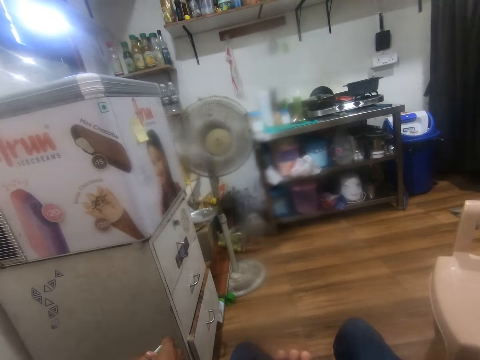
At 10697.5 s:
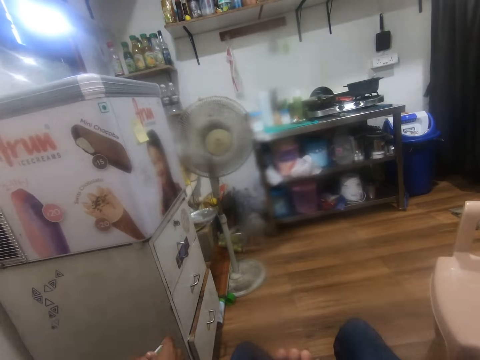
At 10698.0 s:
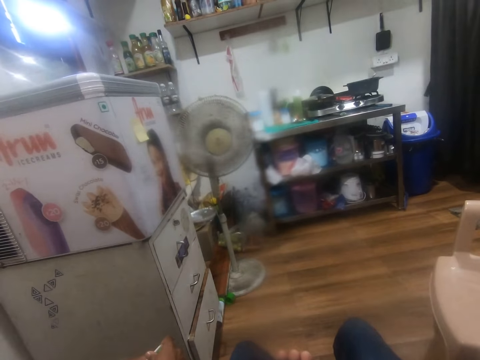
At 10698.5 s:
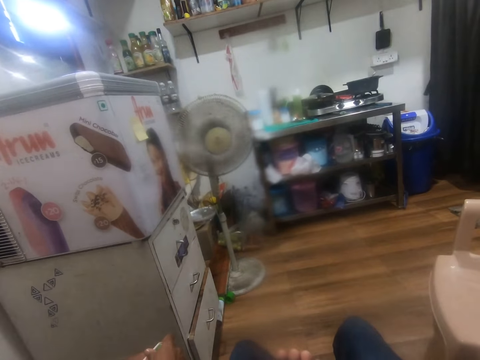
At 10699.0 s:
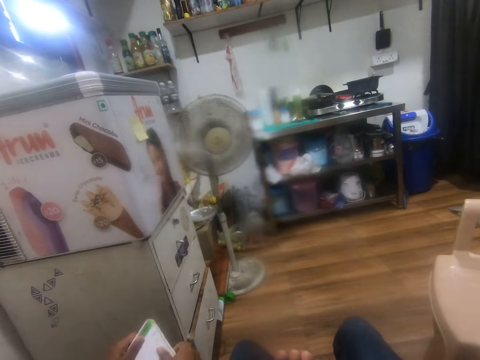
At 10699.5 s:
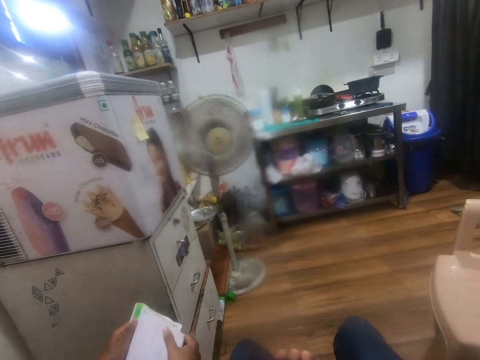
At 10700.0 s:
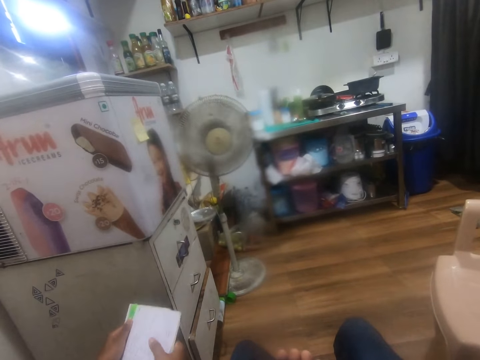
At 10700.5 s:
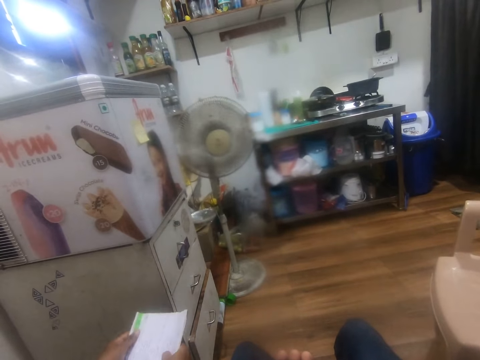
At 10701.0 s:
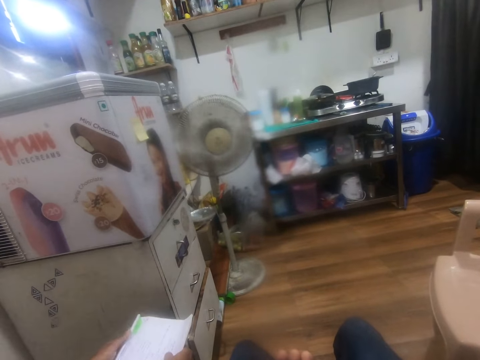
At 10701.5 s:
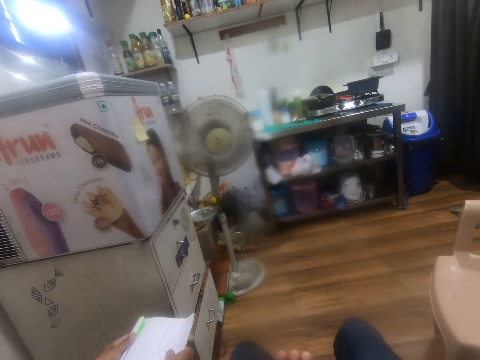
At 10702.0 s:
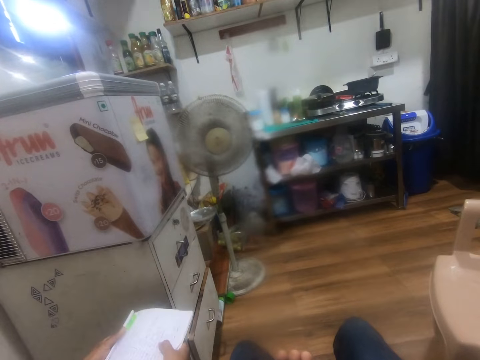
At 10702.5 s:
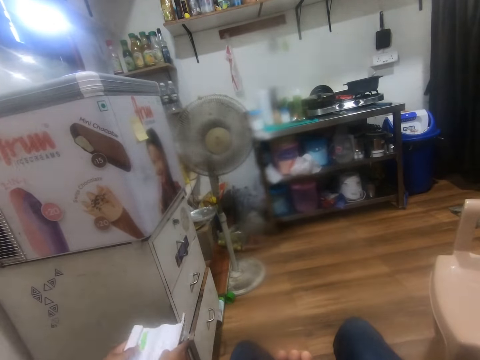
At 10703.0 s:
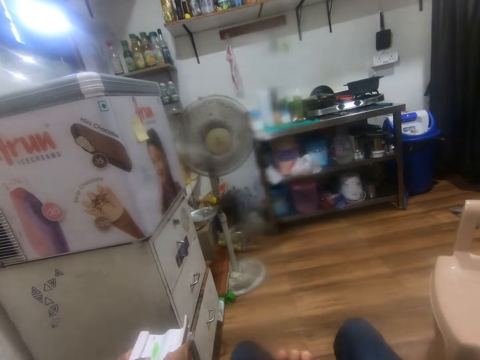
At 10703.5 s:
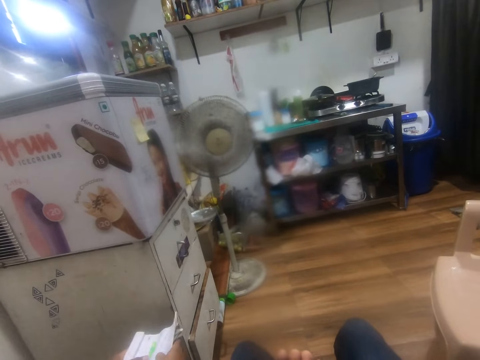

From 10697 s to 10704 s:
The child holds the paper in his hands.

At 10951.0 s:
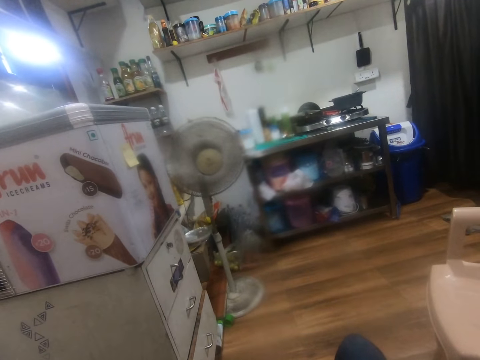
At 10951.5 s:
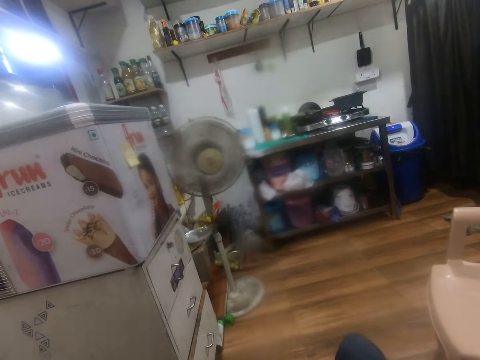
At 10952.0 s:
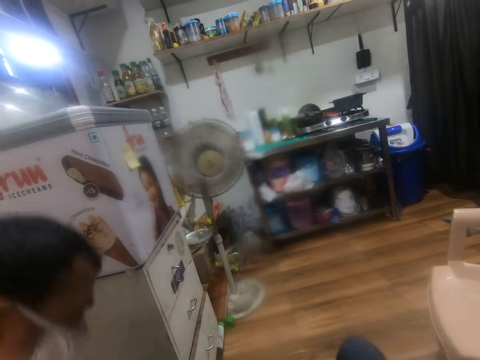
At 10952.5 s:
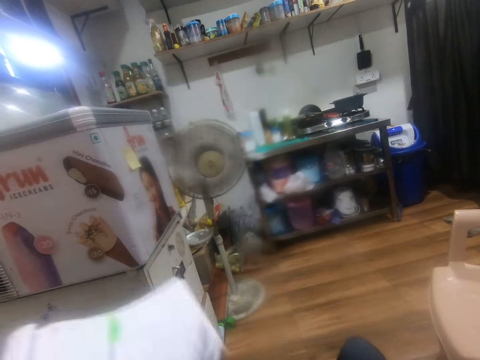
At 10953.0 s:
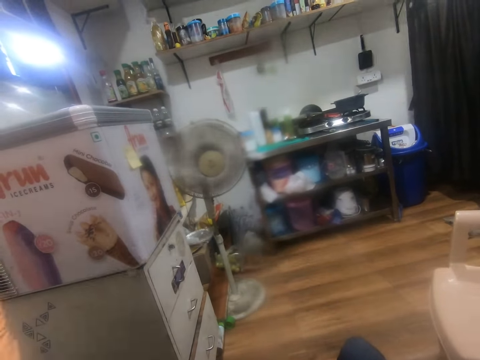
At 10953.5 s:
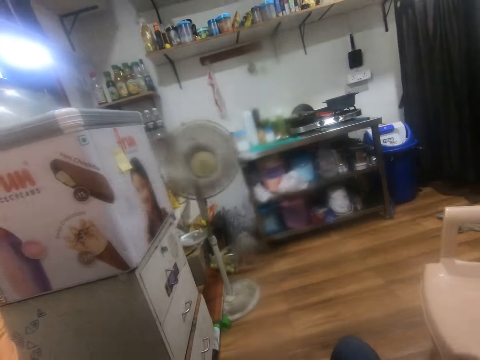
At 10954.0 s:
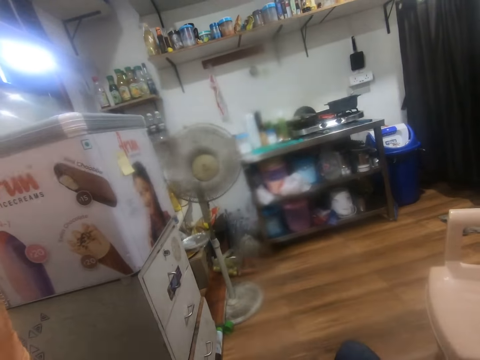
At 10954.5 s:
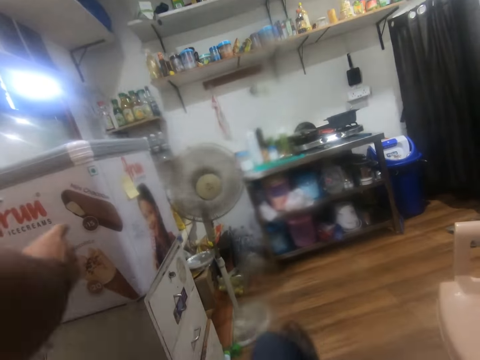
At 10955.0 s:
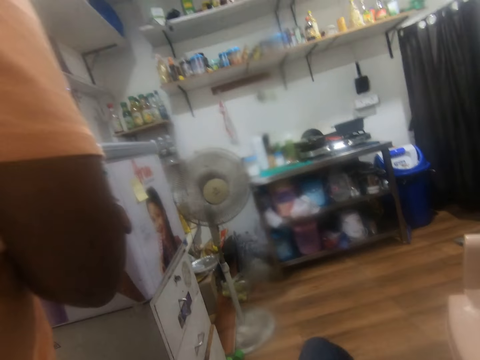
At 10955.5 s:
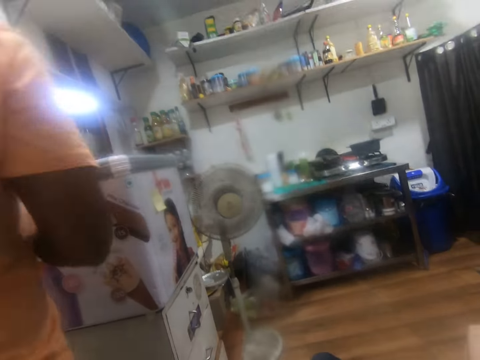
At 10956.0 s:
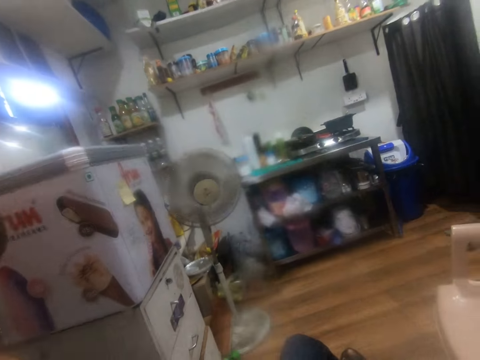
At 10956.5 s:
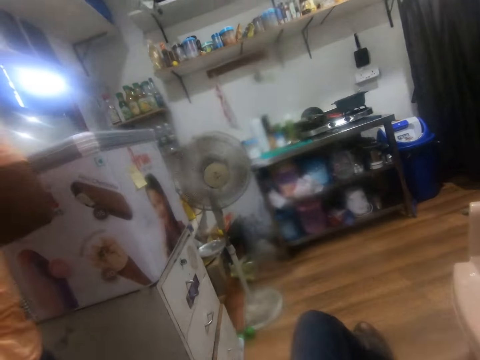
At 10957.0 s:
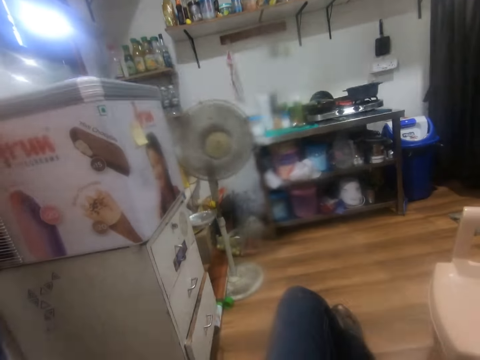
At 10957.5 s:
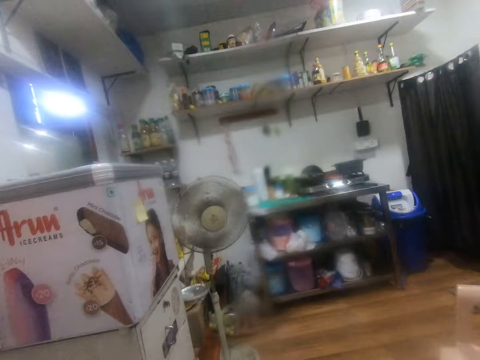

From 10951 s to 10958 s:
A man stands up. The man gives a paper to the camera wearer with his right hand.

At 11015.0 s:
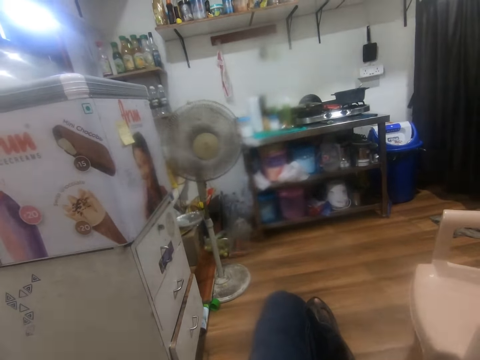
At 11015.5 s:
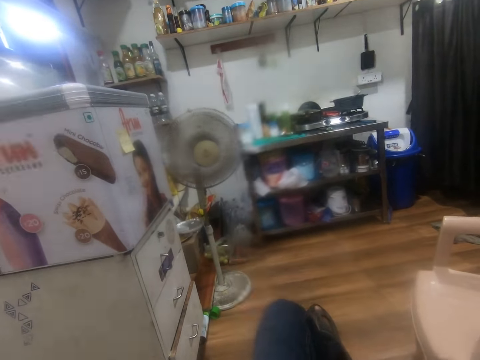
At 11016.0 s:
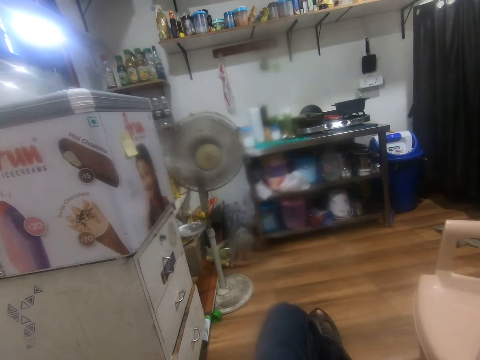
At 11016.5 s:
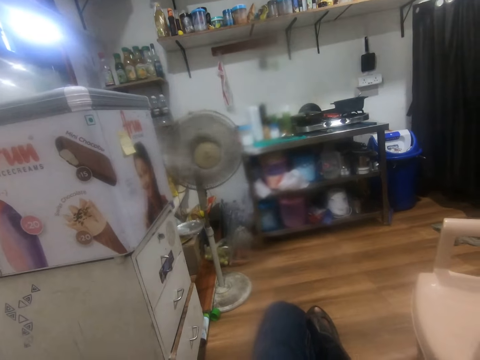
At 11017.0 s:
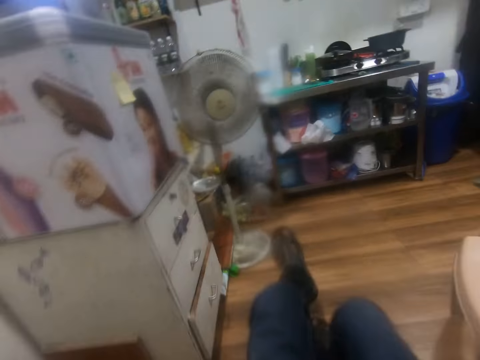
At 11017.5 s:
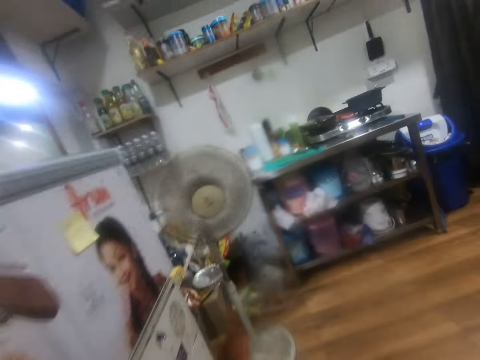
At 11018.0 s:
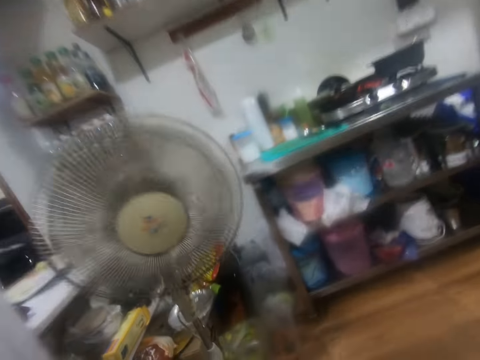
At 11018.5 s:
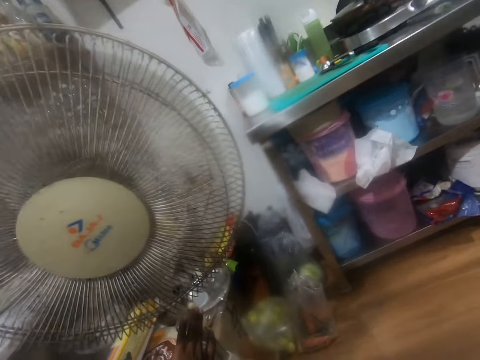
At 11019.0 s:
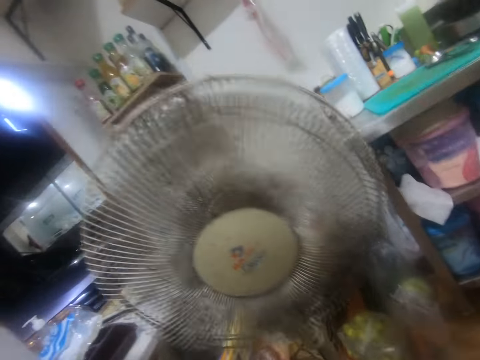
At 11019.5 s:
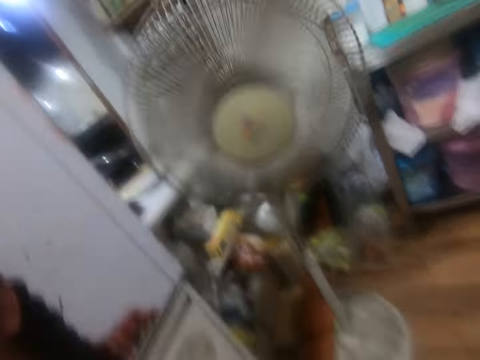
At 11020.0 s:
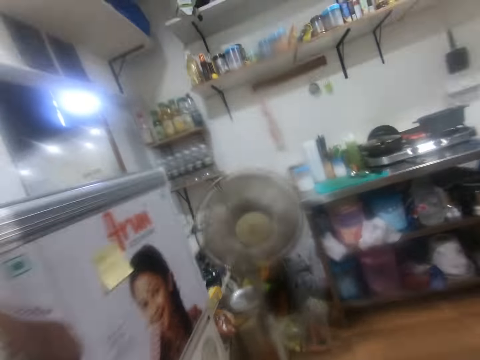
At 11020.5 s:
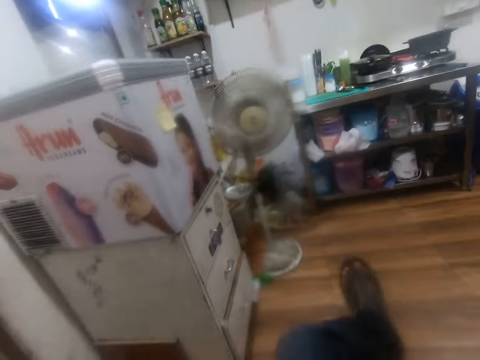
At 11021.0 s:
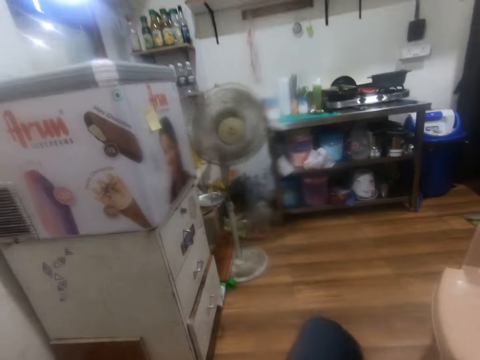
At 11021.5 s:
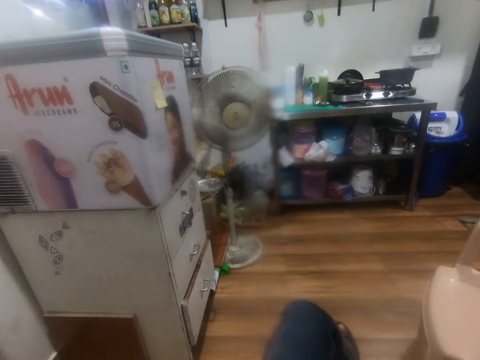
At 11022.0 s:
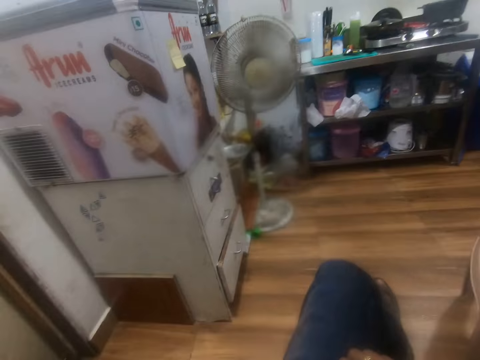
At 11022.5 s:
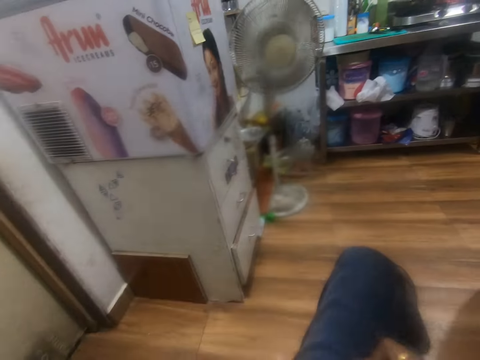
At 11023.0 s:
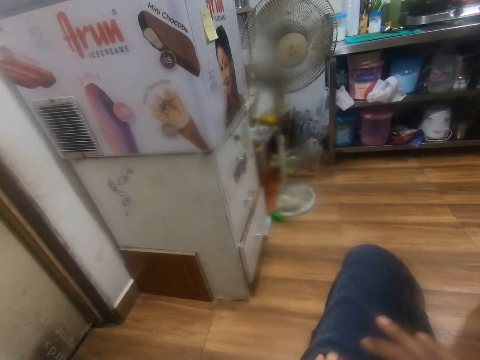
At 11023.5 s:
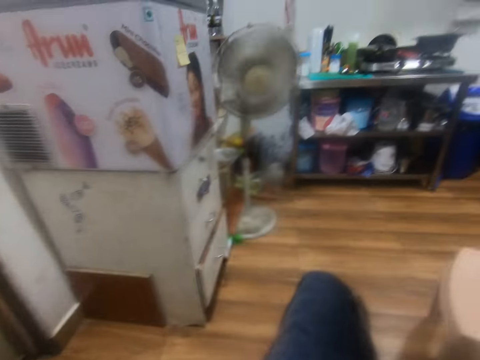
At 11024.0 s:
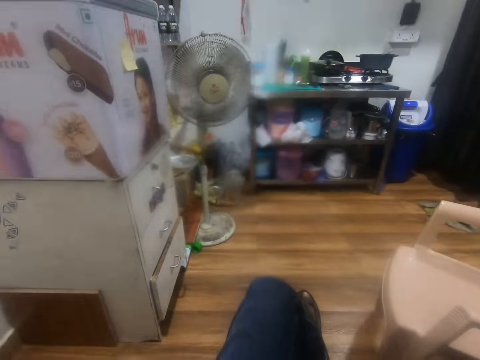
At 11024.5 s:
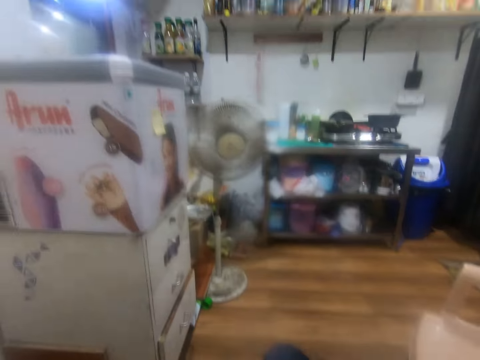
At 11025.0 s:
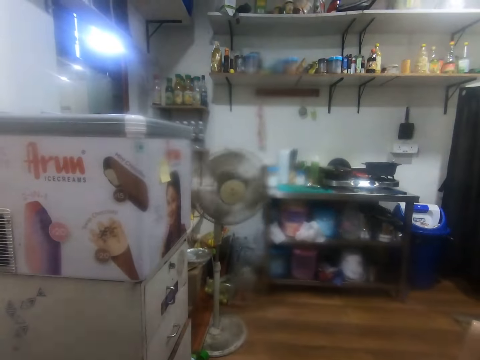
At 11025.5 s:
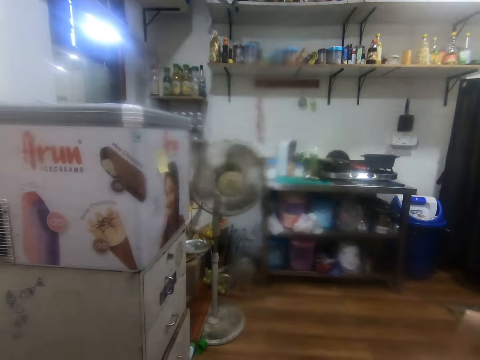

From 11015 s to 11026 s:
The camera wearer unfolds his legs. He bends towards the fan. He presses a speed control switch on the fan with his left hand. He sits down.
